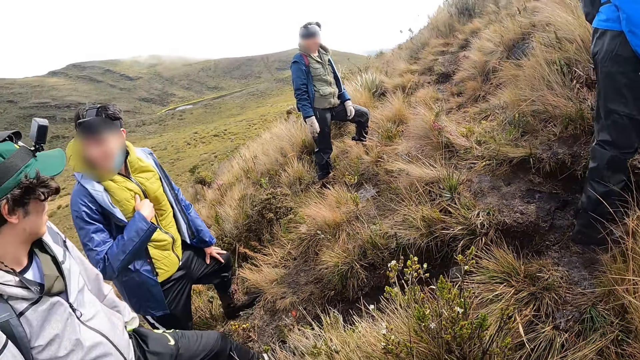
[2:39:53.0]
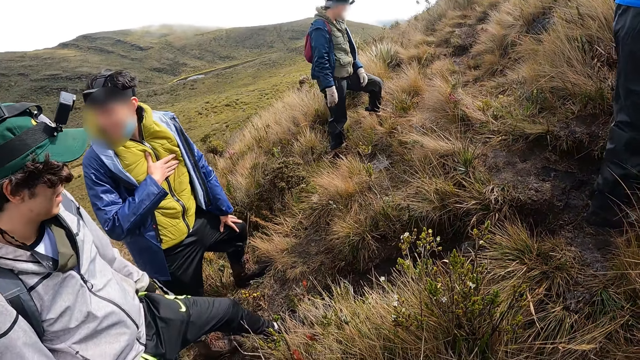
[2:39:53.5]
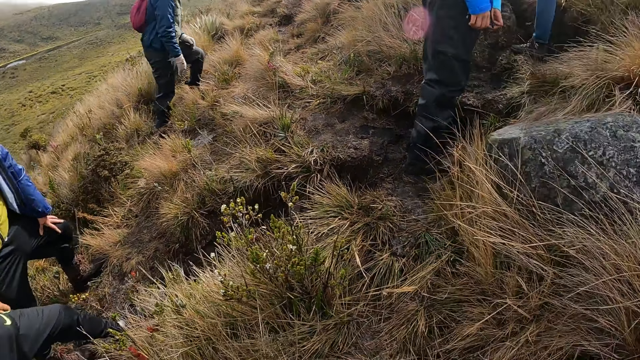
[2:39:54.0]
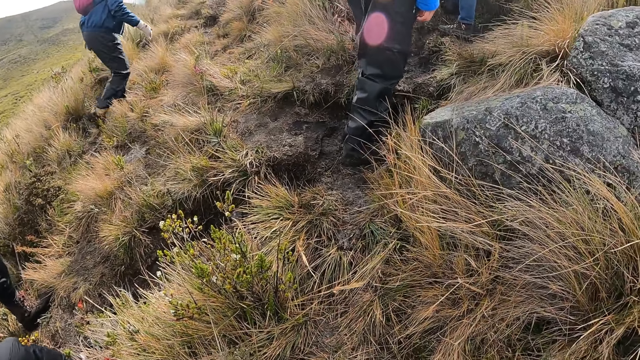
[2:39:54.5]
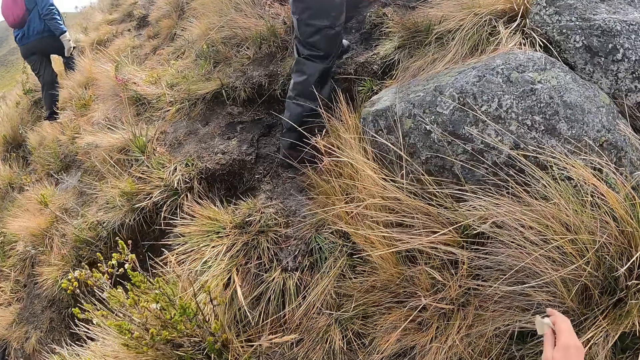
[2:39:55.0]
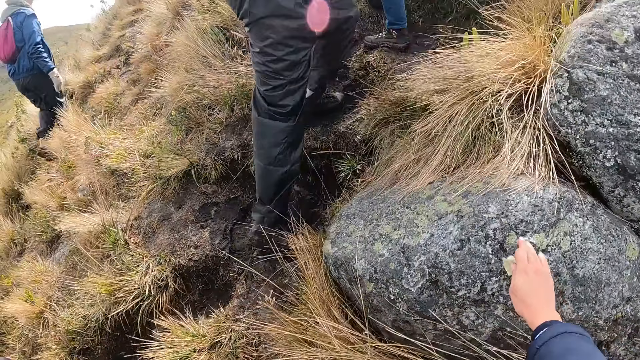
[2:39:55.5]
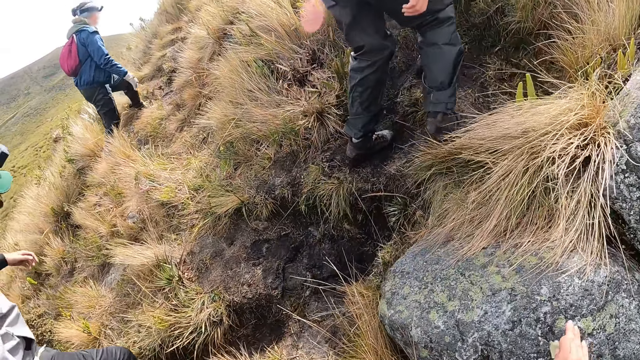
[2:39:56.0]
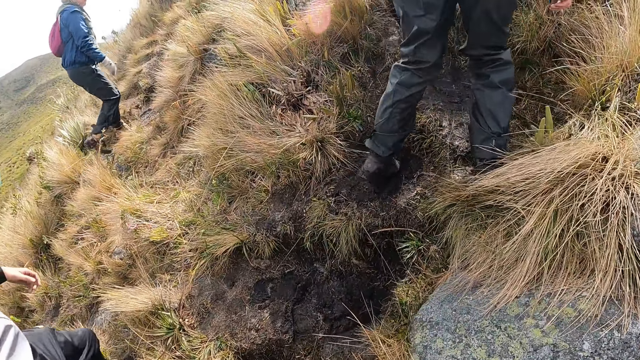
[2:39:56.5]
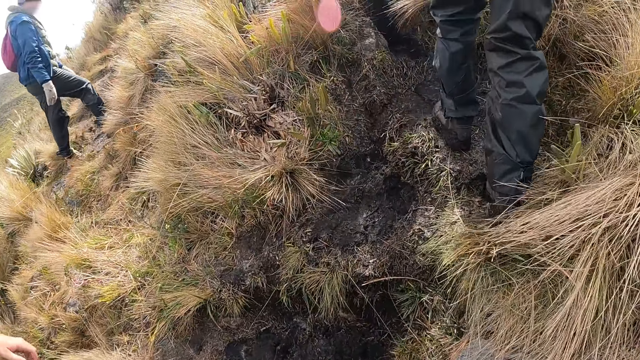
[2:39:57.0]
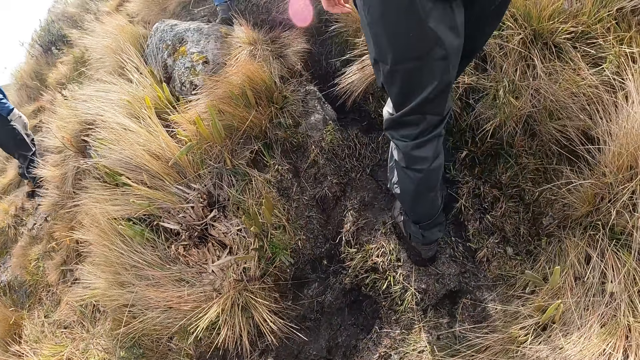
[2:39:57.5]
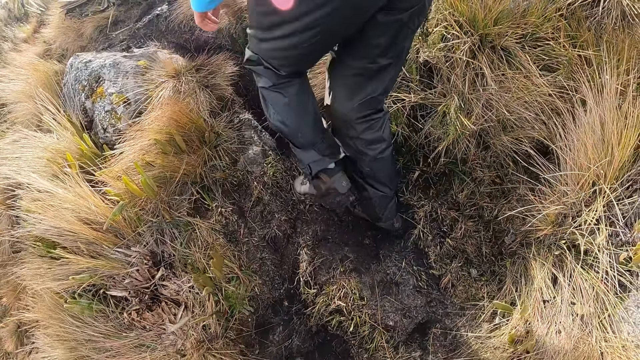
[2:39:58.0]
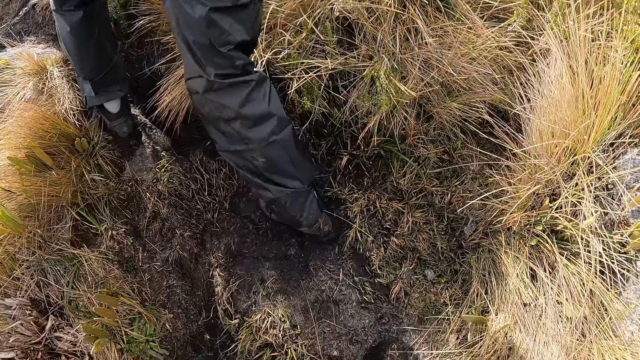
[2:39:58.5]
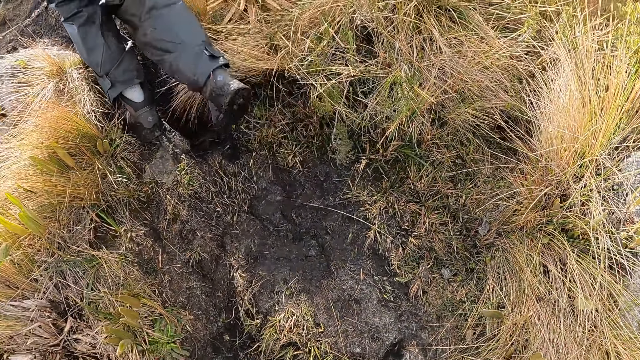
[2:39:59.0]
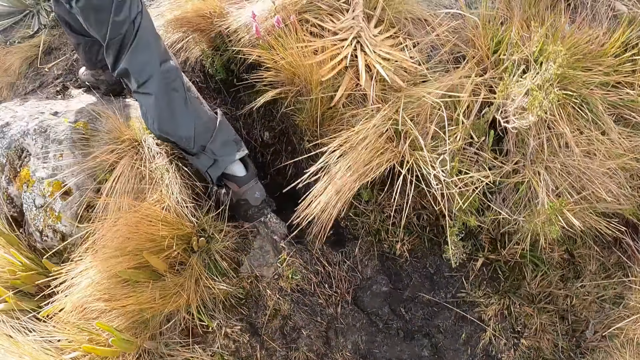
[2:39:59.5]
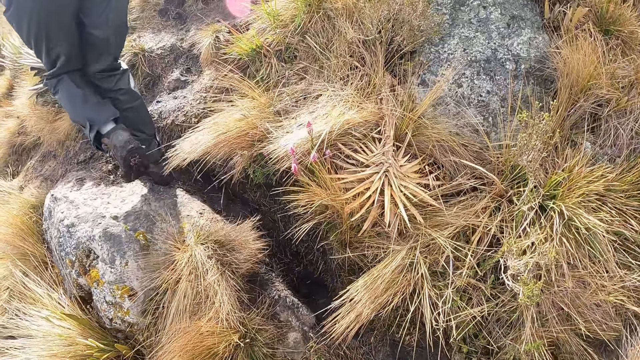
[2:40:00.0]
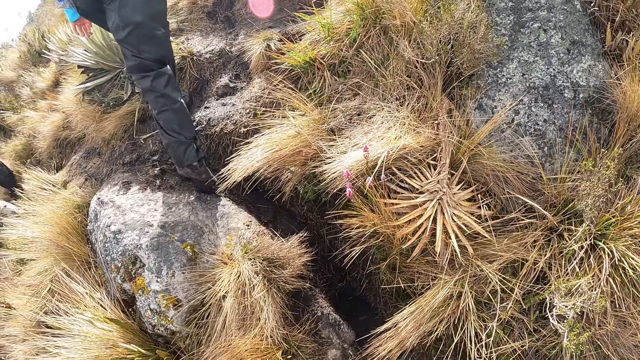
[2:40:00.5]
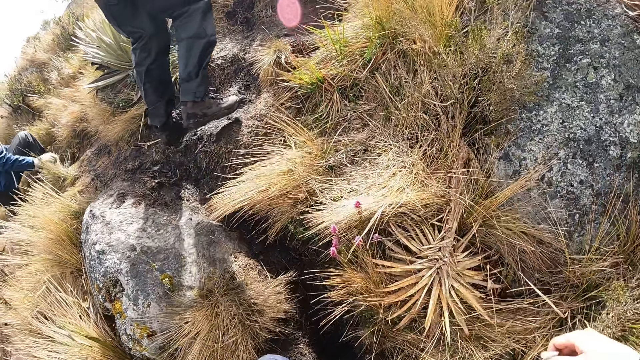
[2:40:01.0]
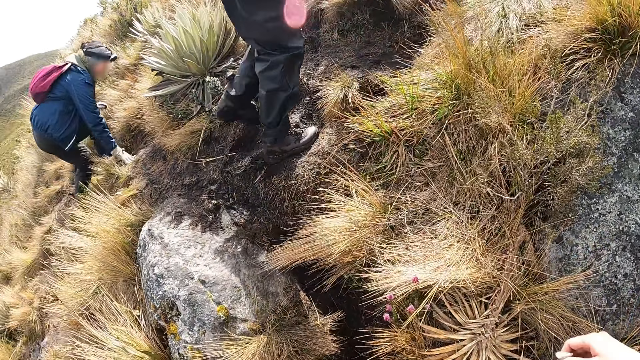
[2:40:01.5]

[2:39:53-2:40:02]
A man holds the chest. The camera wearer walks up the hill with the group of people. They hold a butterfly in their right hand. They touch a rock on the hill with their right hand. They hold the rock. Another man walks.

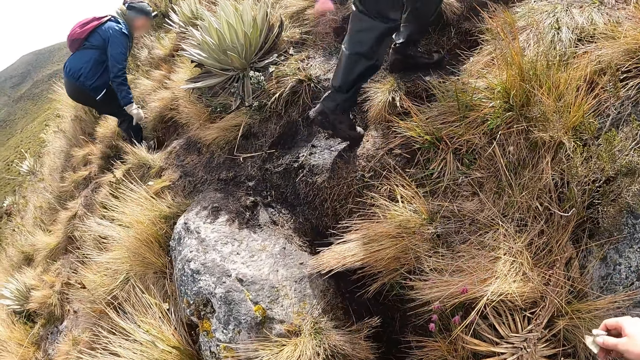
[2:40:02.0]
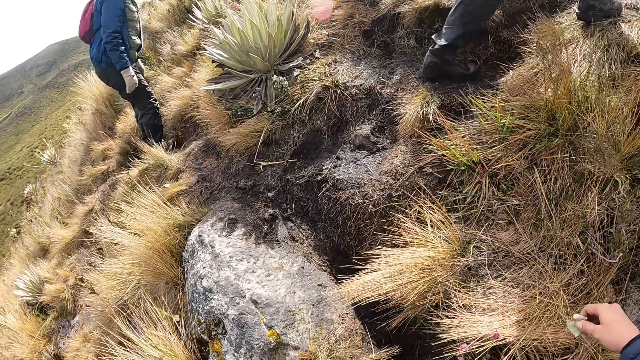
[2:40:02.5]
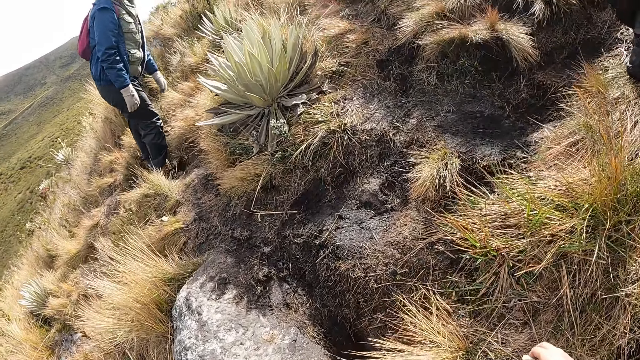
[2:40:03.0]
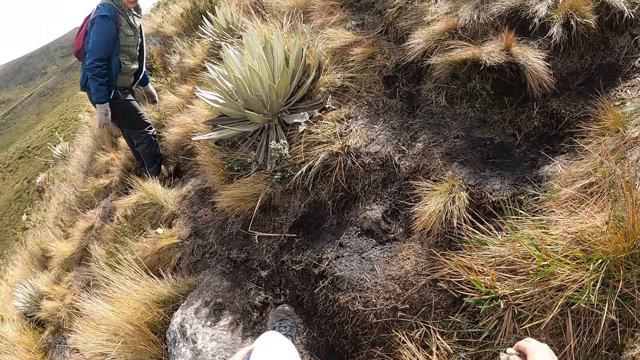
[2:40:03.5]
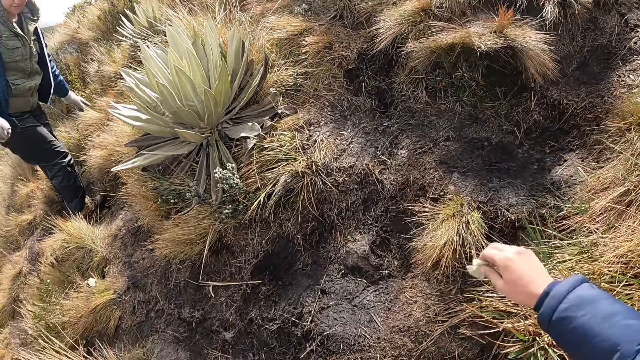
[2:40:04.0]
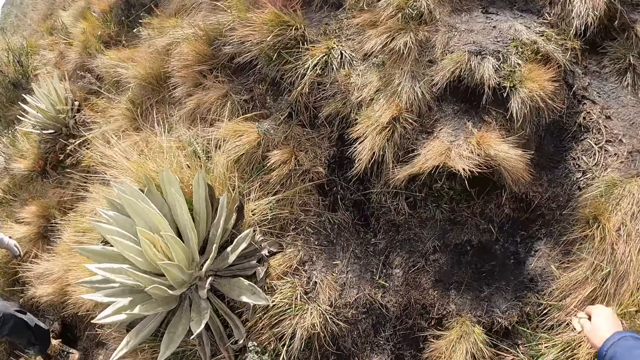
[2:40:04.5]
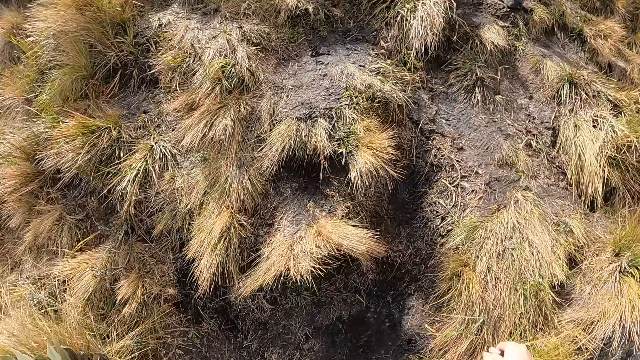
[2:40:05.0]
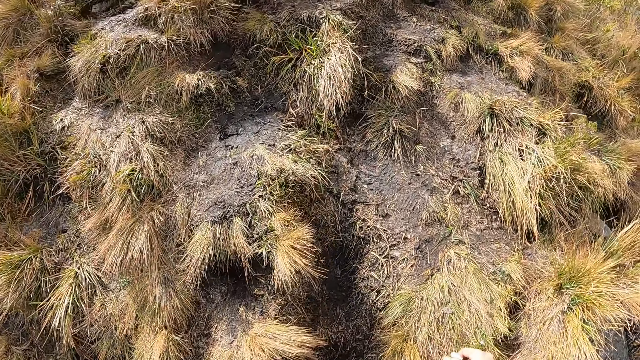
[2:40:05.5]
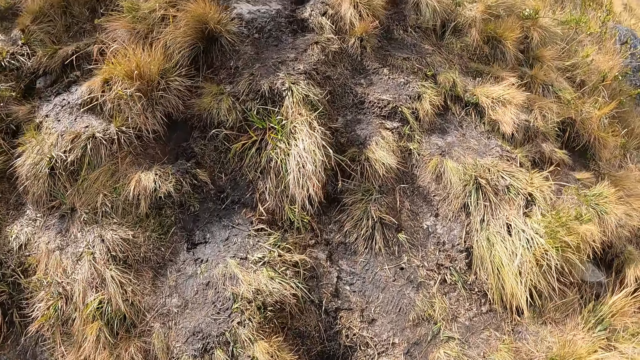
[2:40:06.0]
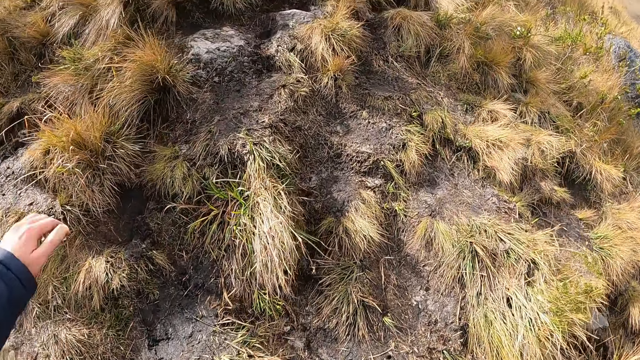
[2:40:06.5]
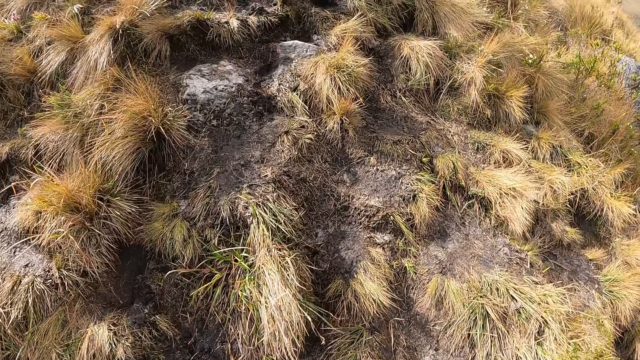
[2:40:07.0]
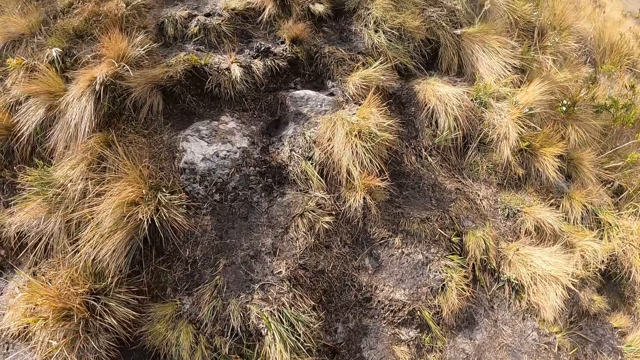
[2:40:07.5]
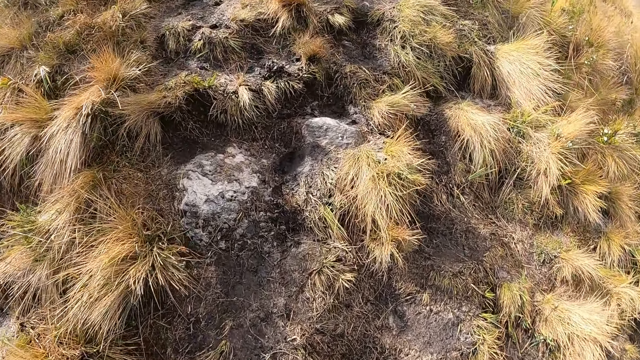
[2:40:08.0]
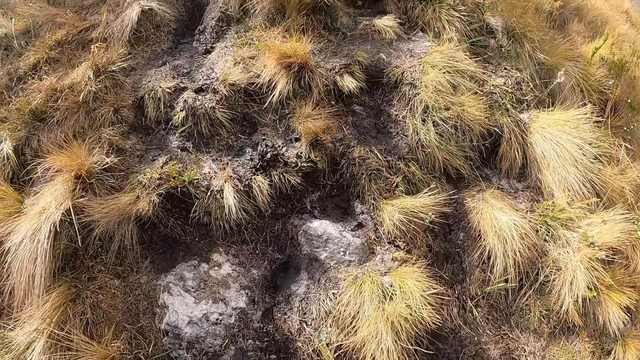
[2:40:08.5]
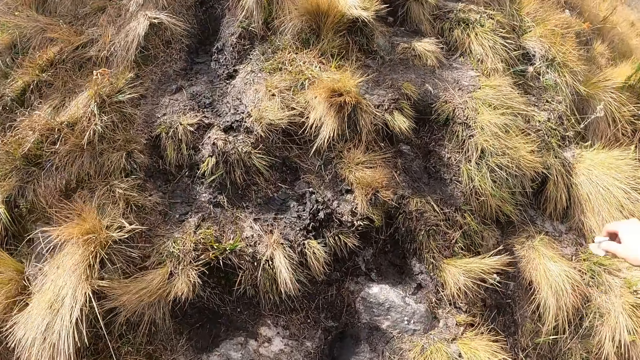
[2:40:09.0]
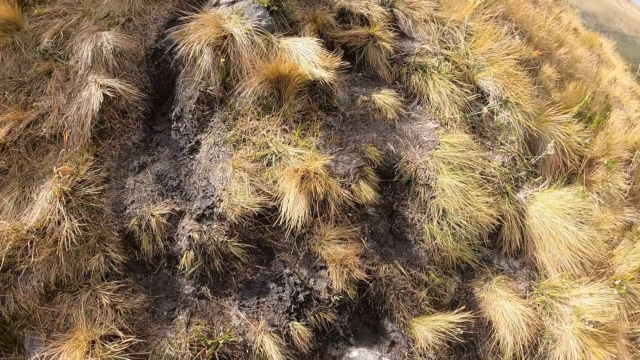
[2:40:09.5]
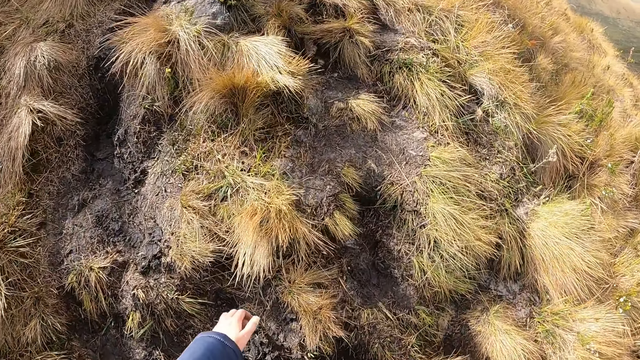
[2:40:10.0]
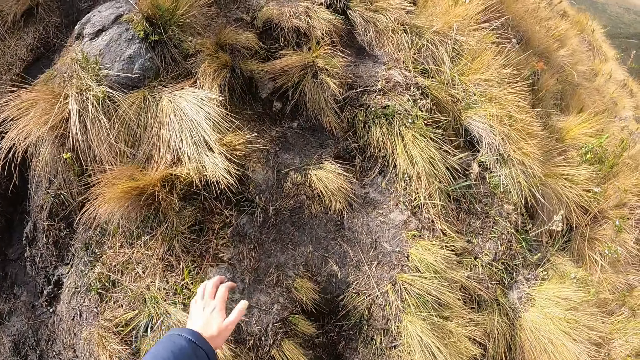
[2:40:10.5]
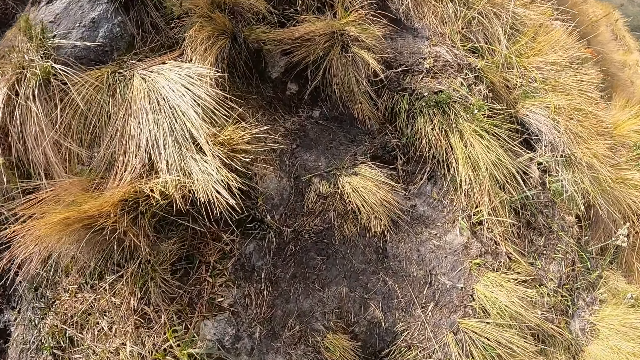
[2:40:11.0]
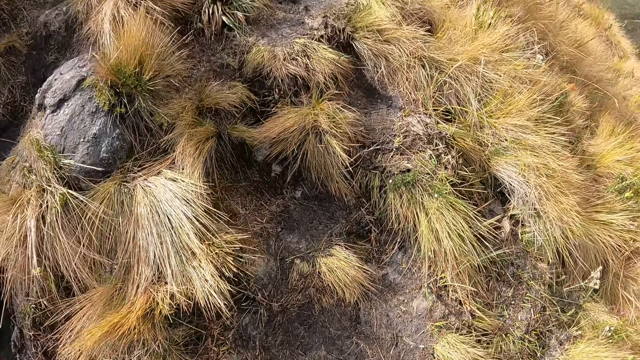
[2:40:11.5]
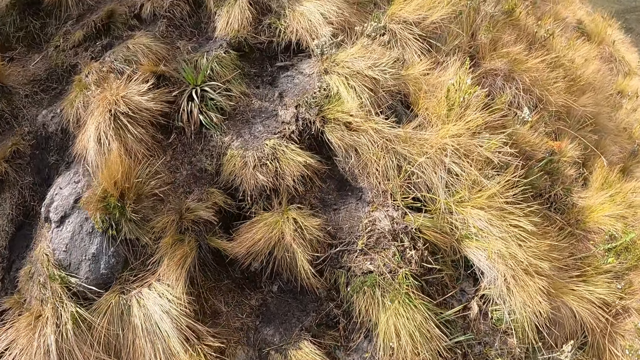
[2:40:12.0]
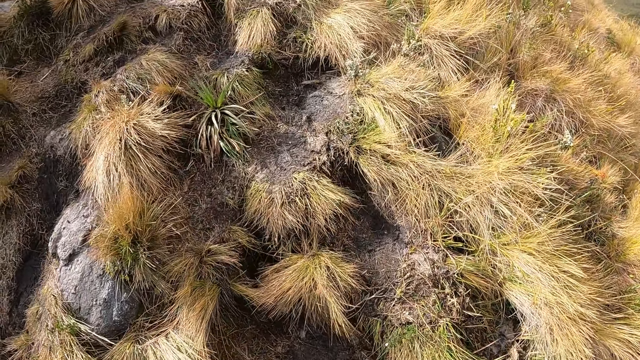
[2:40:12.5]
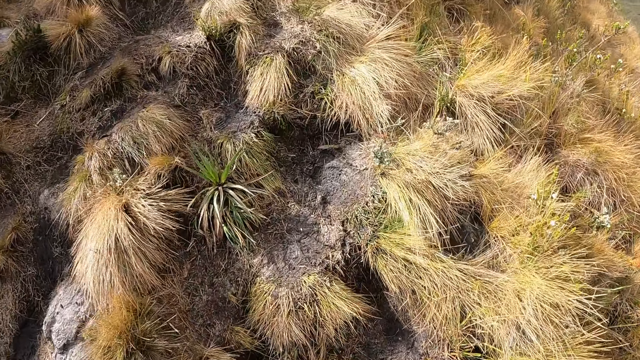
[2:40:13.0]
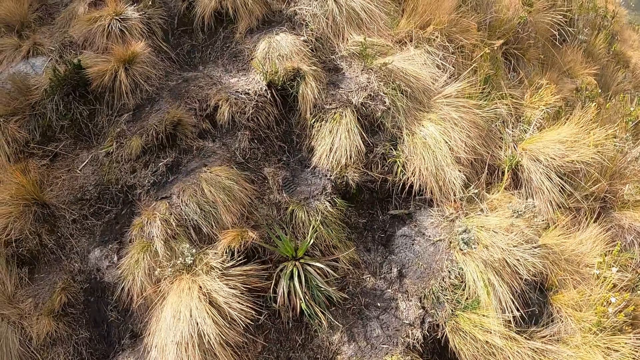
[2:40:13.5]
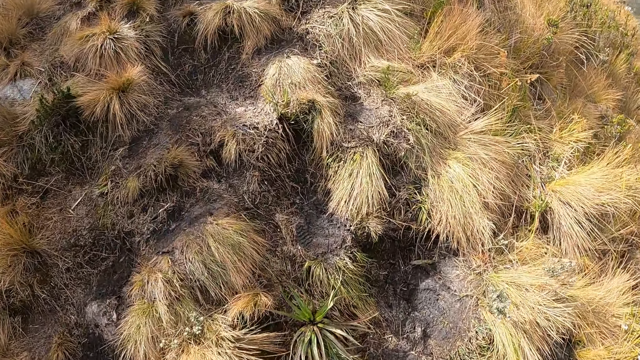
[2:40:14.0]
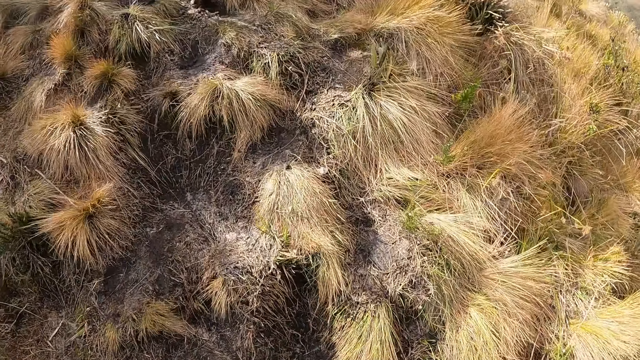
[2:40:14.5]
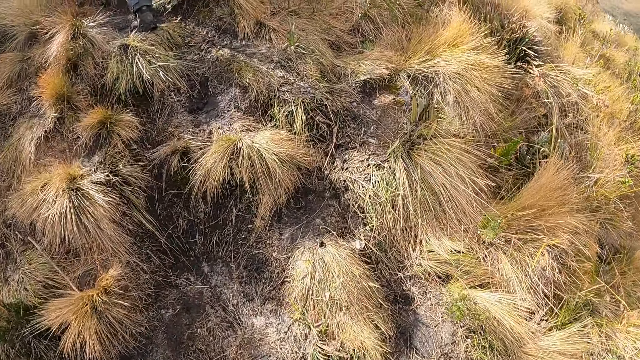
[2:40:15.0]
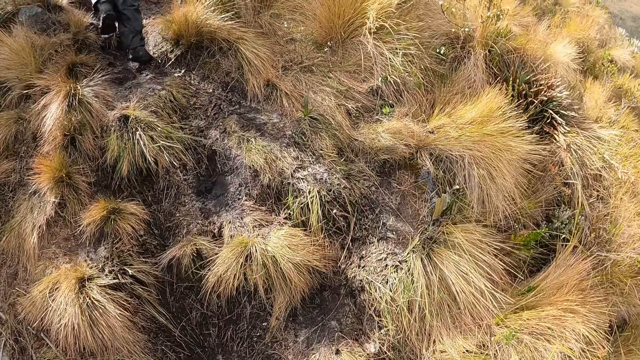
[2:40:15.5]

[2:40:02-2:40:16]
A man stands. The camera wearer moves a hand. They walk. They move their hands.
